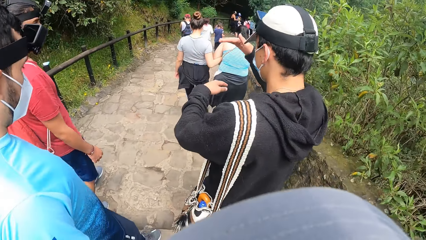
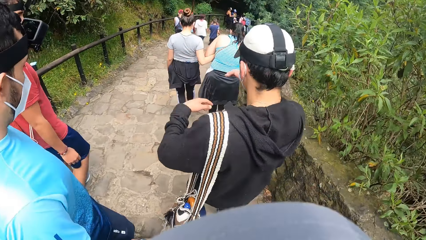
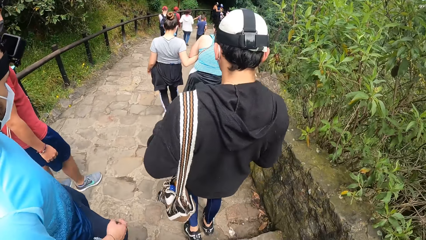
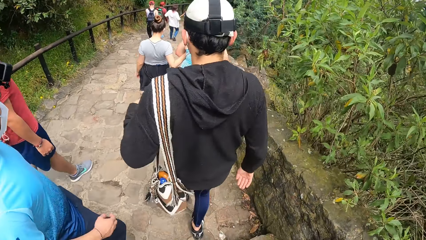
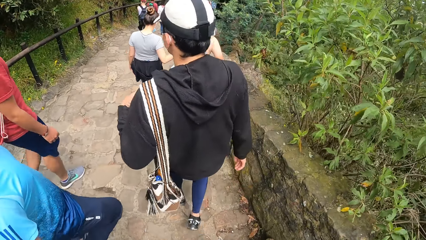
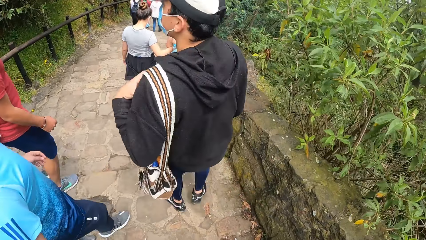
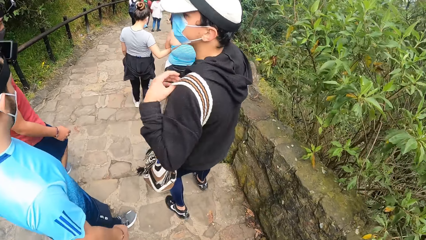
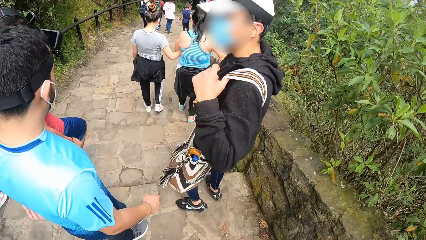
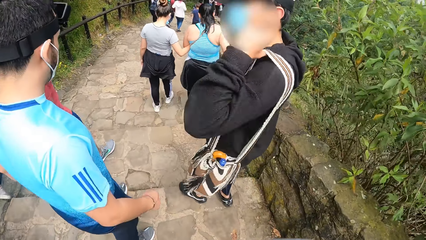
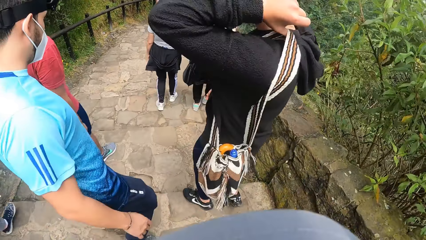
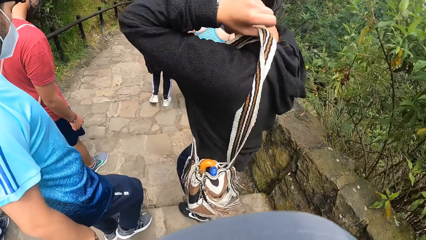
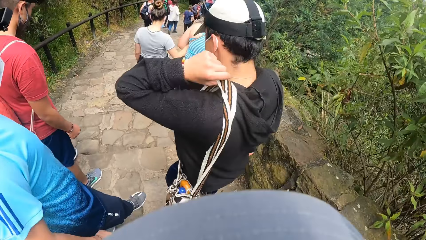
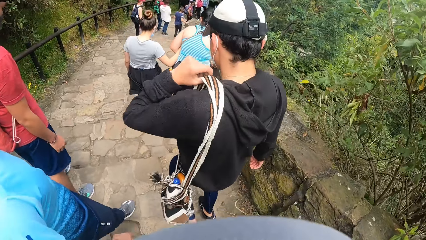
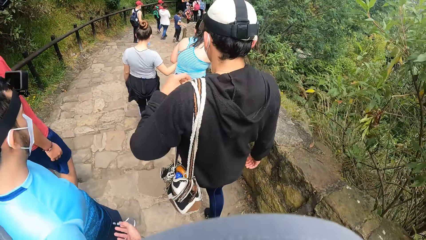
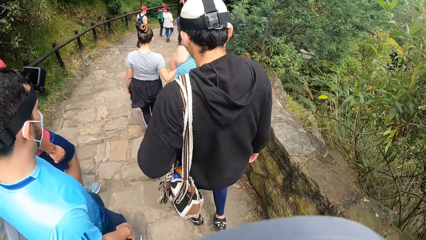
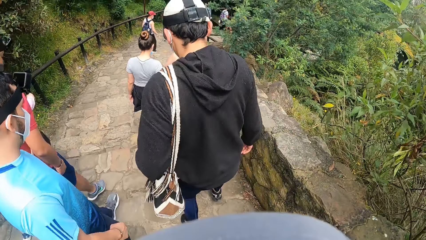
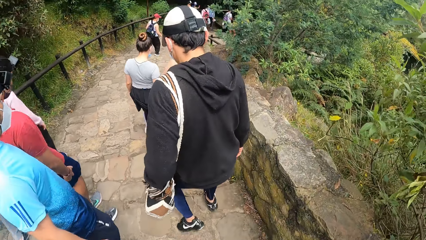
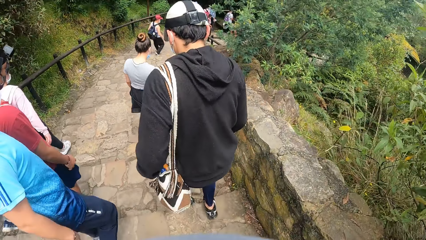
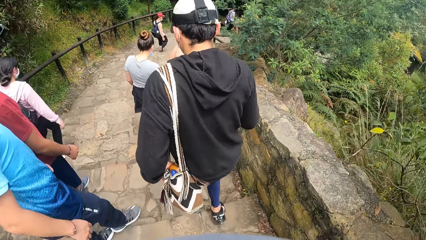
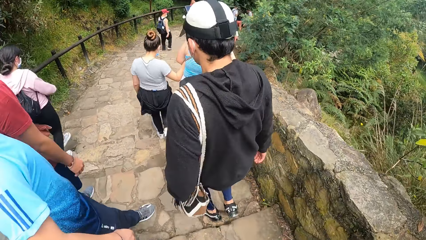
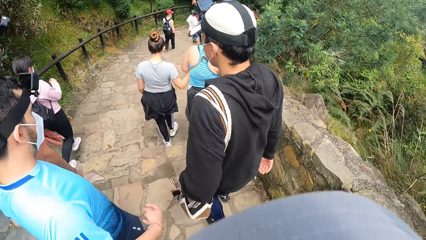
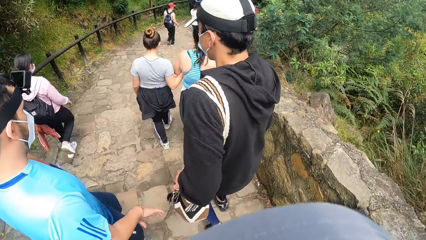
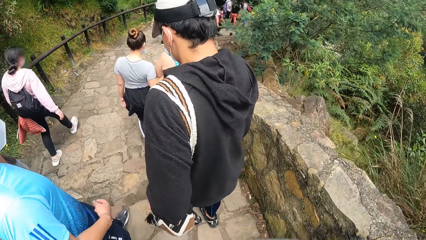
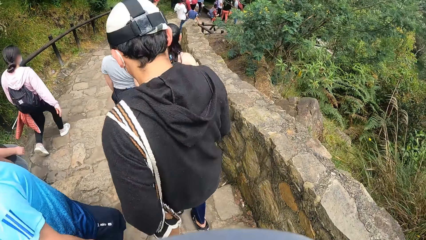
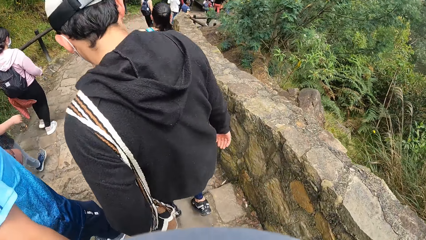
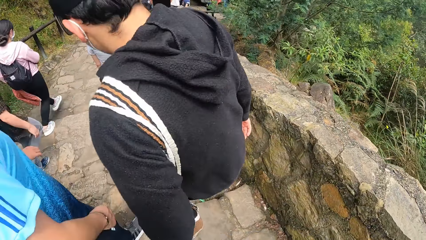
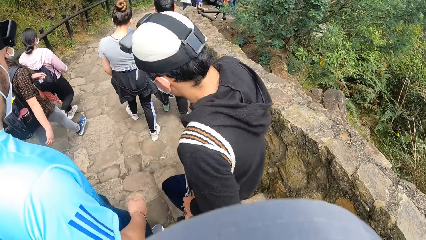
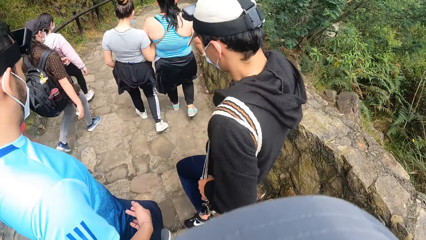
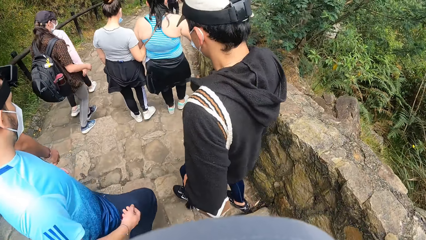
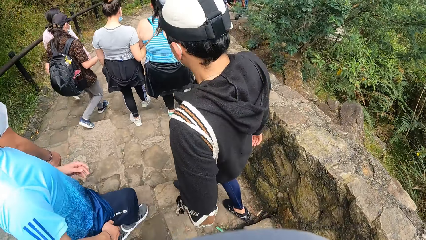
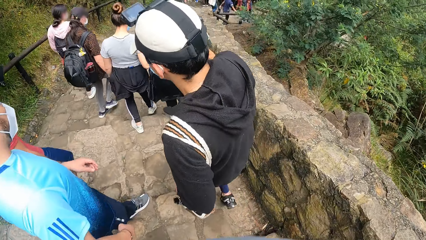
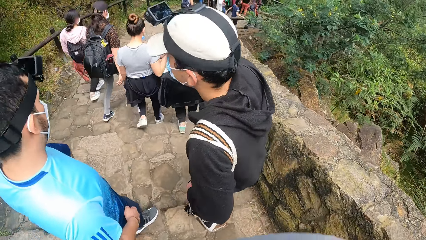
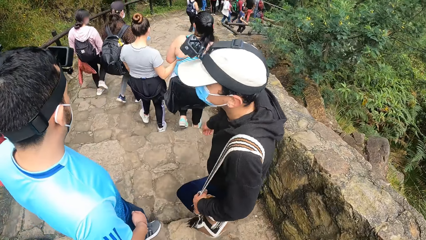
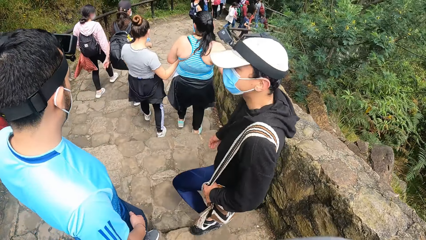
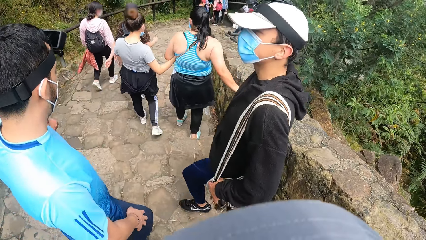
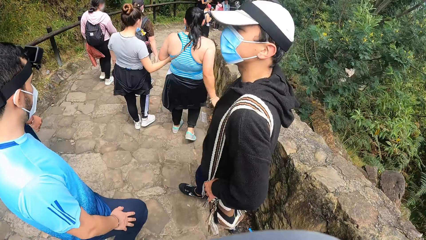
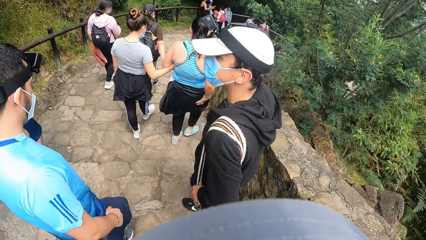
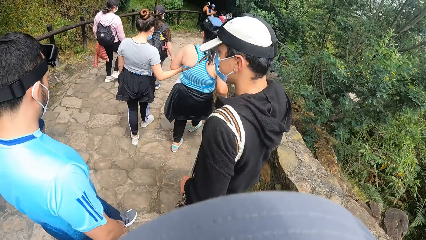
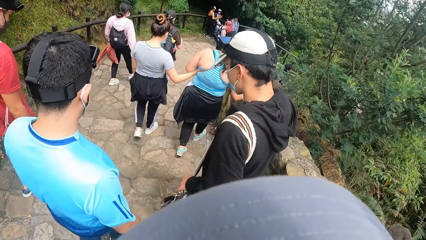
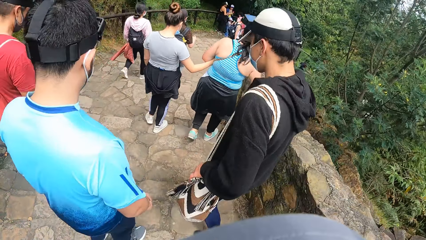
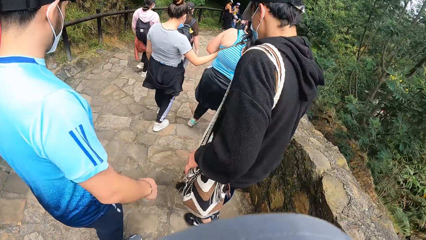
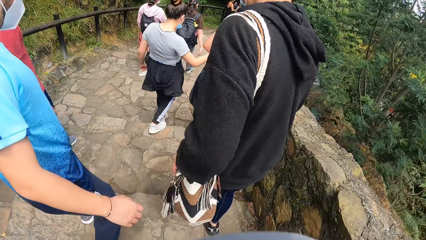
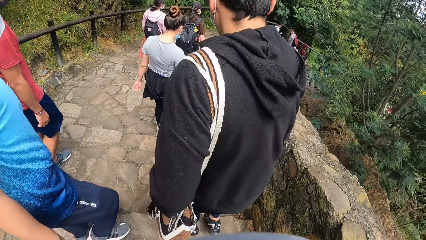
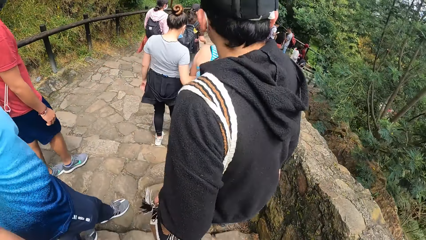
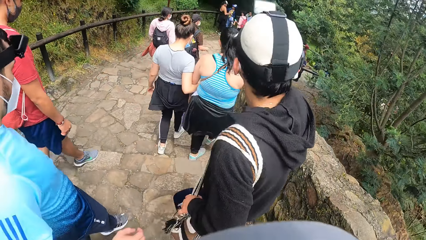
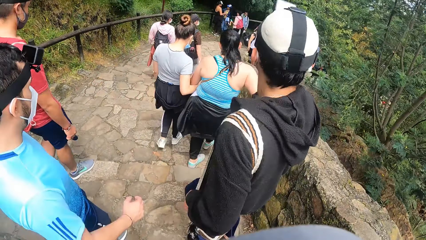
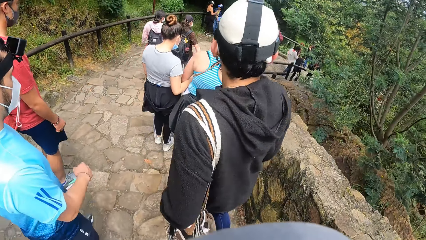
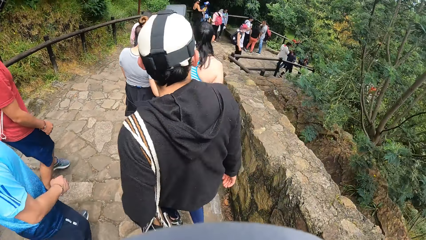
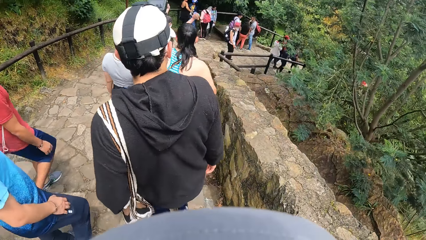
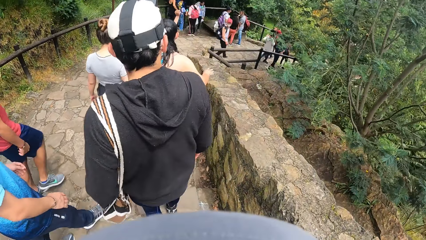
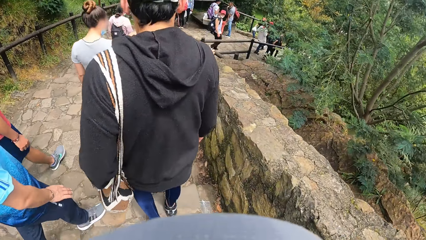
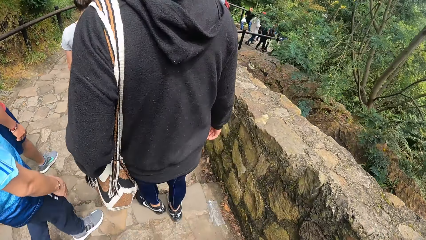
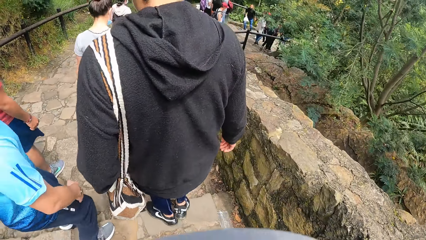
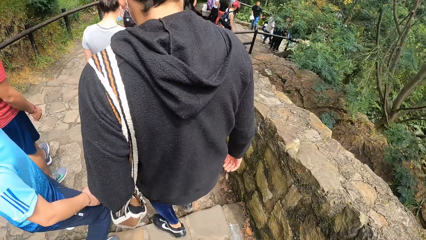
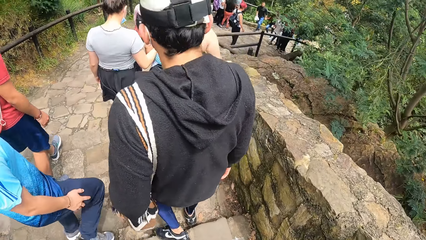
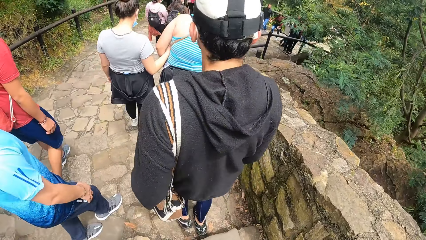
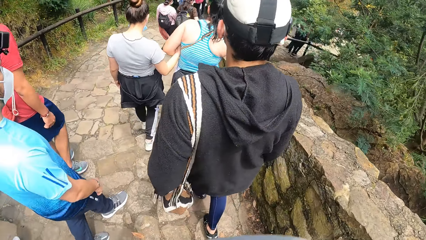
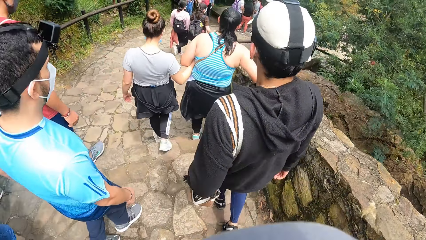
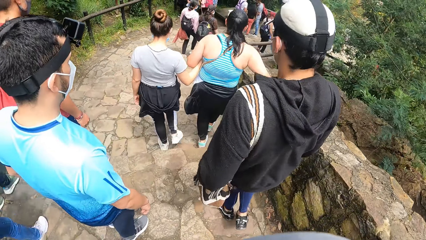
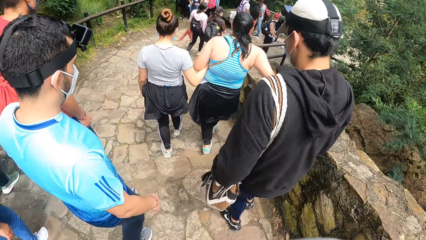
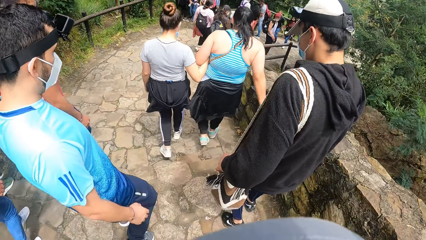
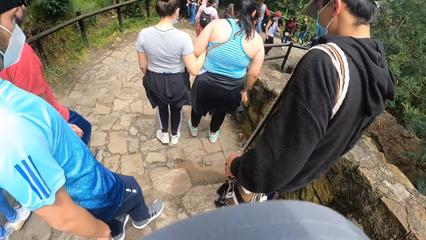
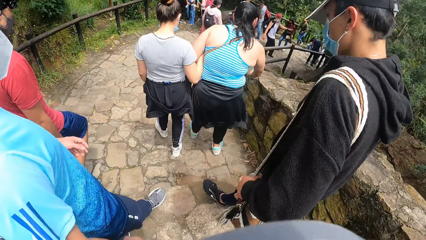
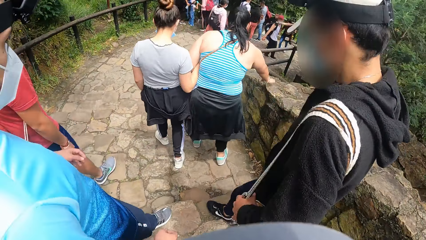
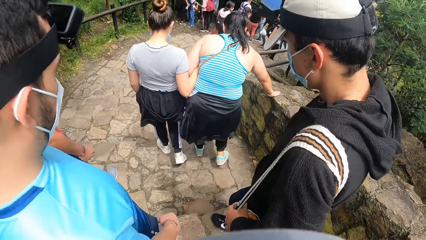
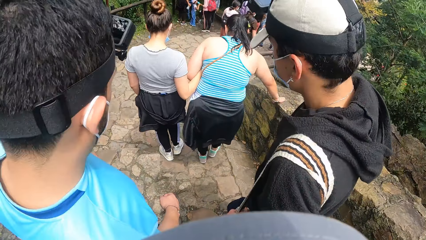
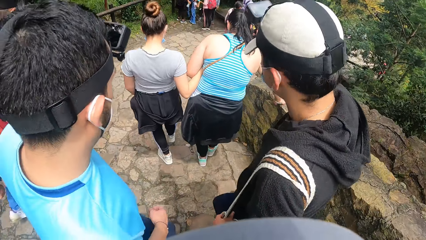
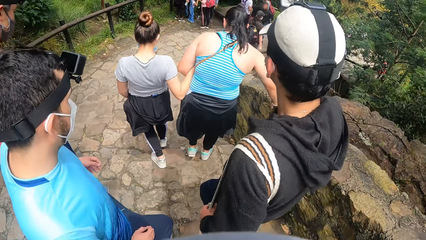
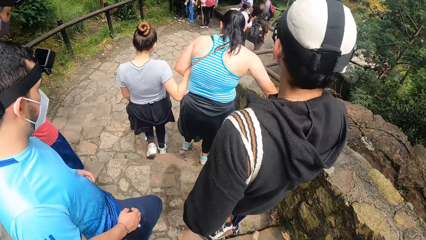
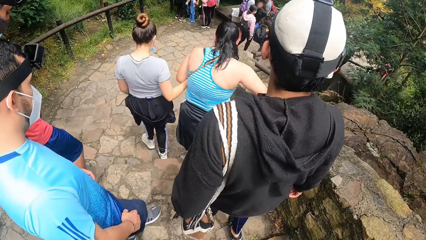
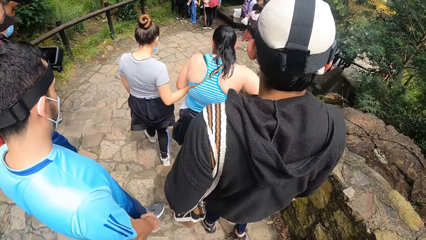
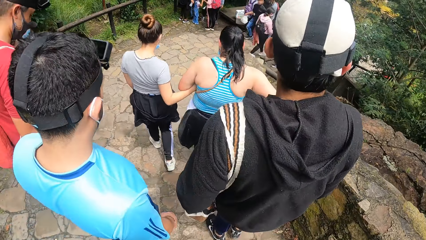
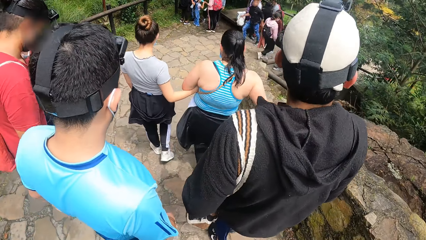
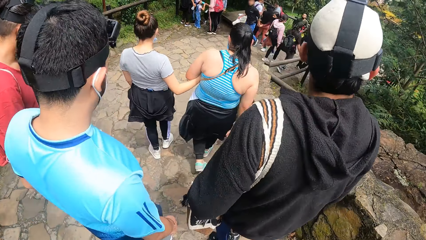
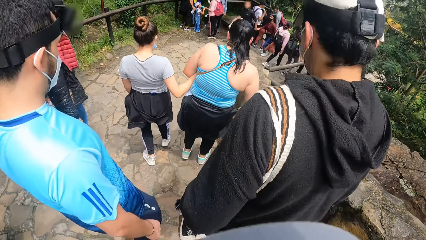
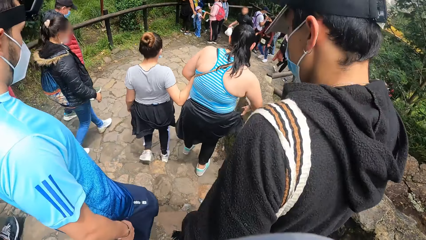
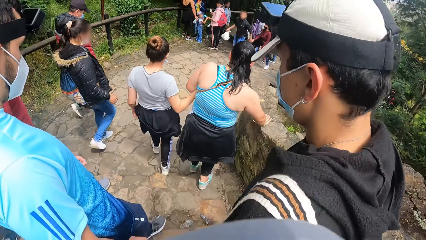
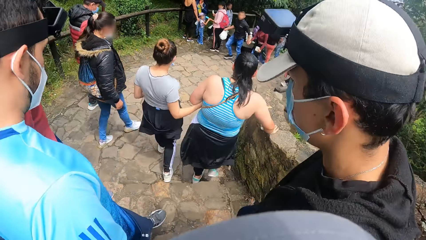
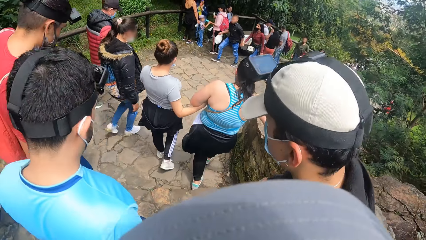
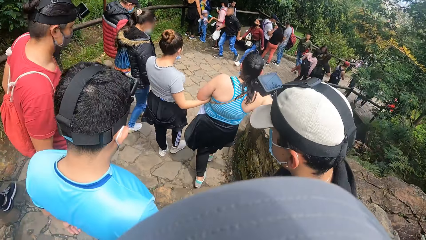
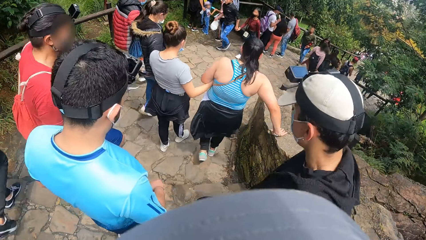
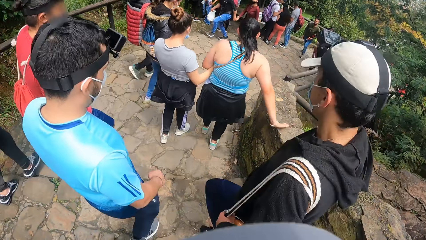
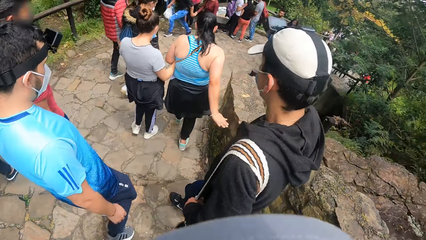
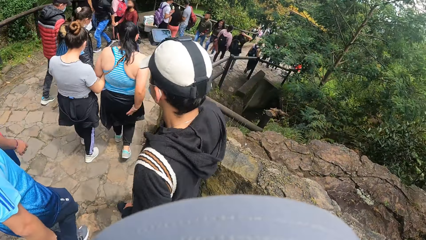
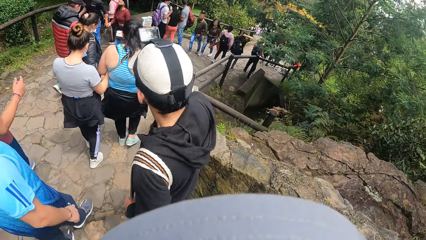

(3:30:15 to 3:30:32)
A man converses with another man along the pathway on the hill.
